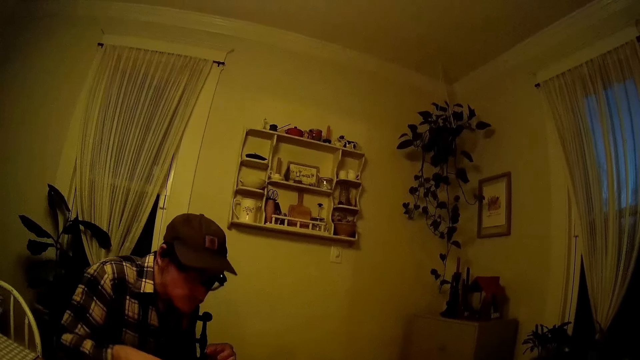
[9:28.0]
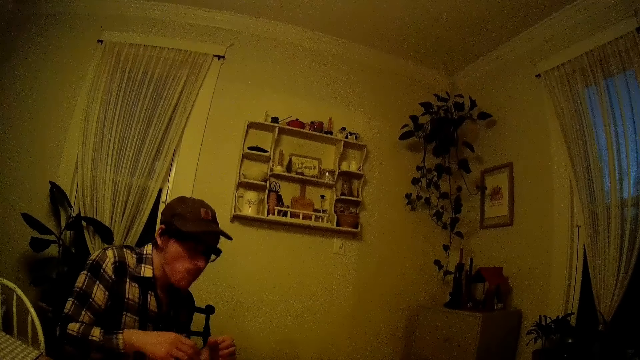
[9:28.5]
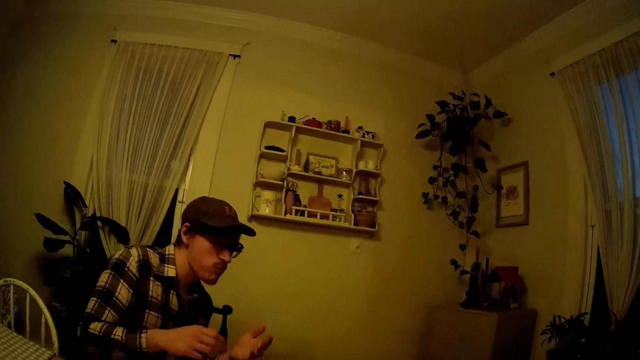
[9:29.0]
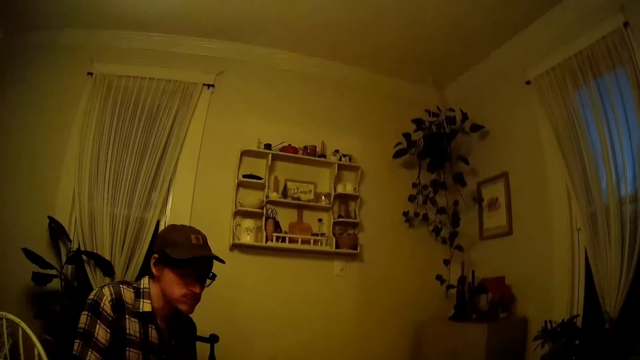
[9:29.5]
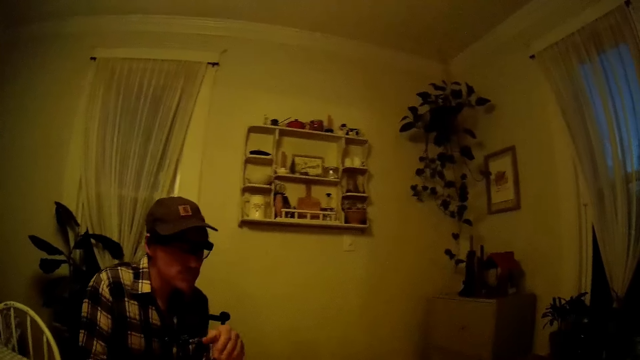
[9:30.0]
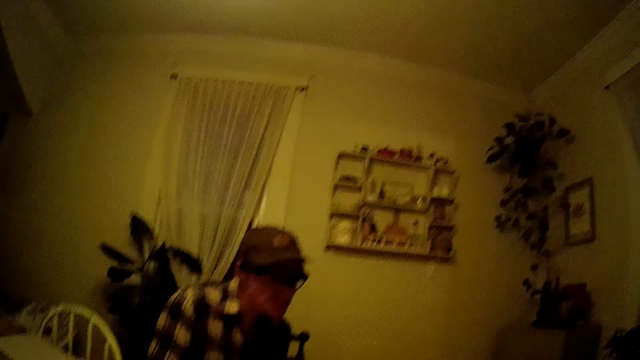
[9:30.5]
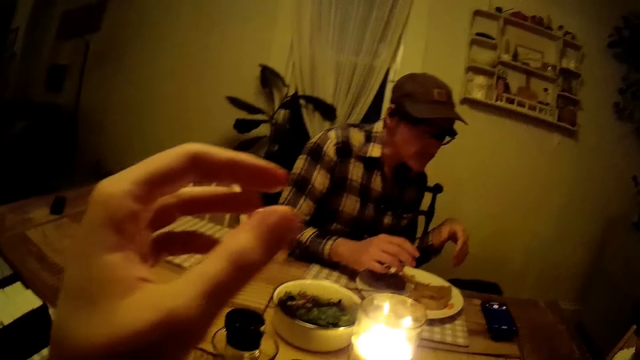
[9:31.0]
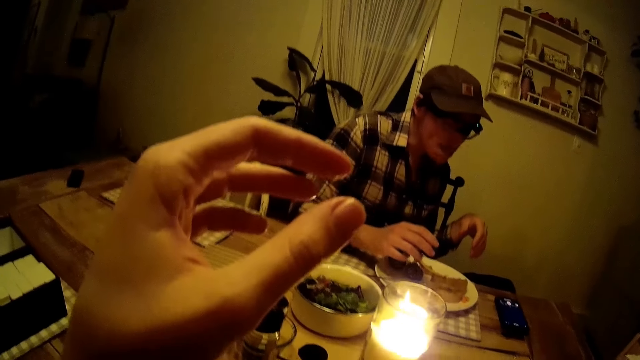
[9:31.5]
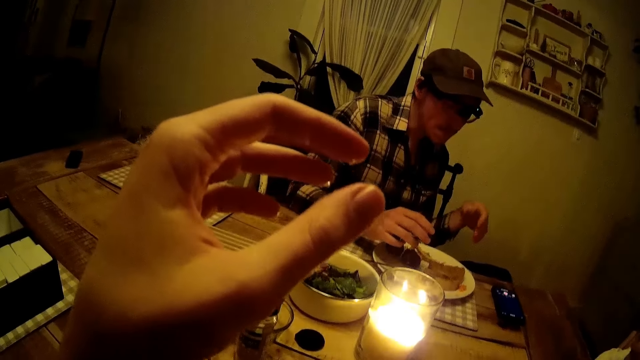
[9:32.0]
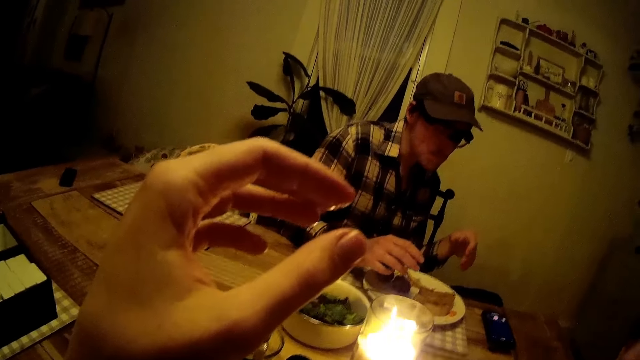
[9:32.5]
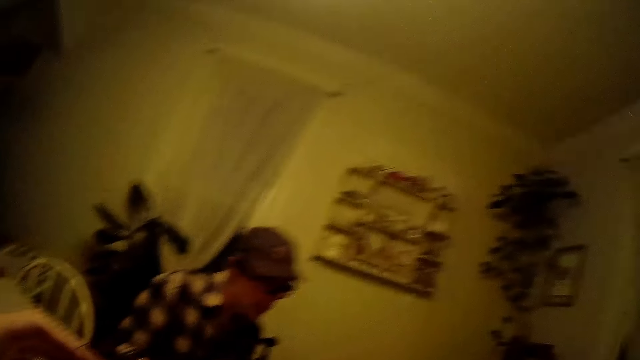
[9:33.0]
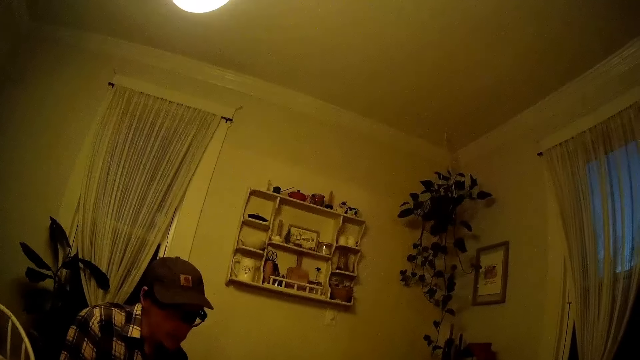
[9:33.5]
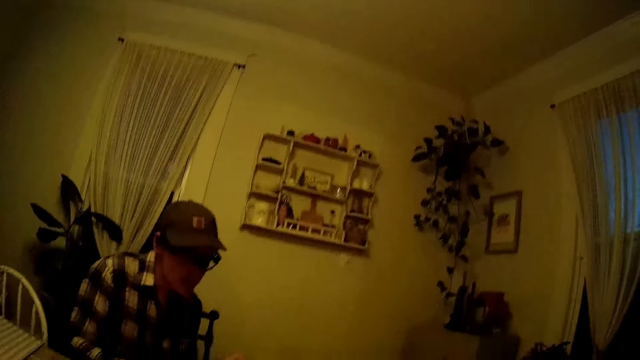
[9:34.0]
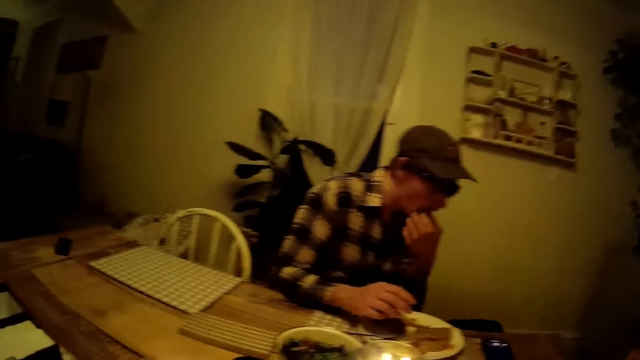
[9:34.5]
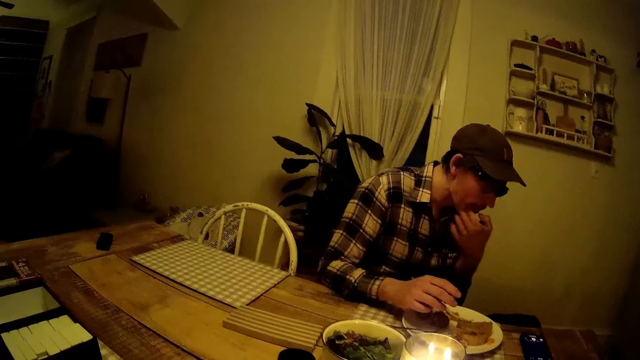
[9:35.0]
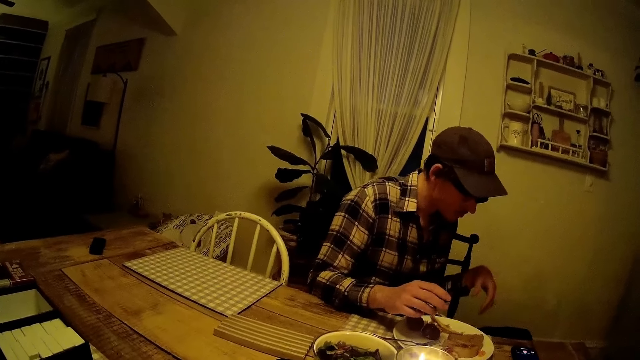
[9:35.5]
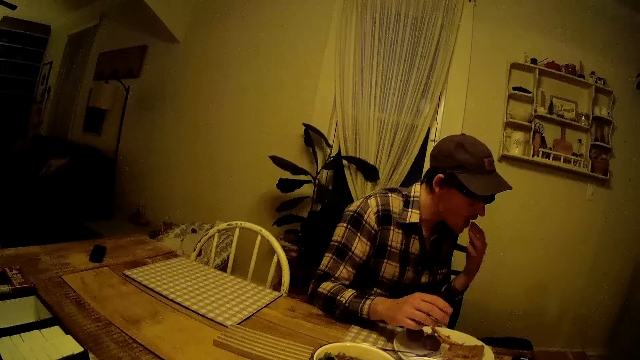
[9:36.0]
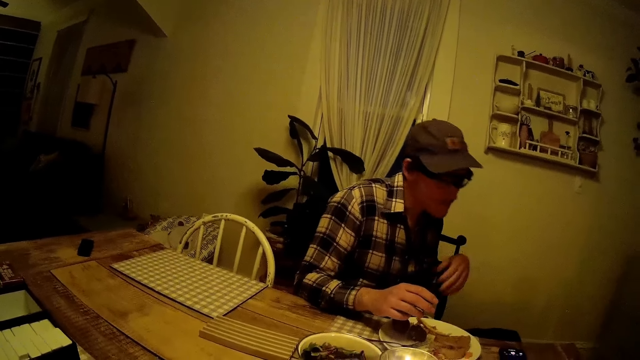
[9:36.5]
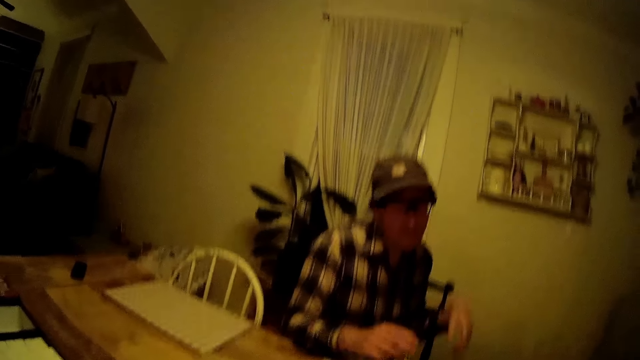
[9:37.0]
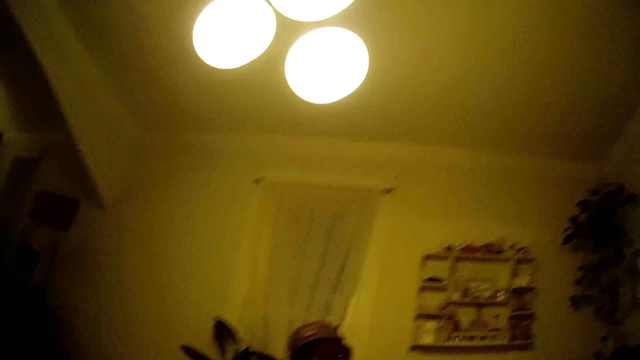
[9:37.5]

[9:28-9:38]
The camera wearer lifts her left hand. The man licks his left fingers.

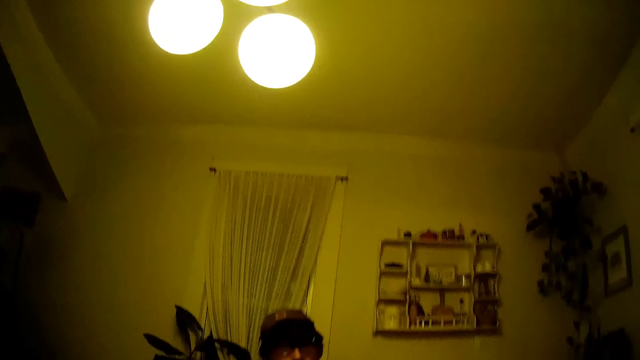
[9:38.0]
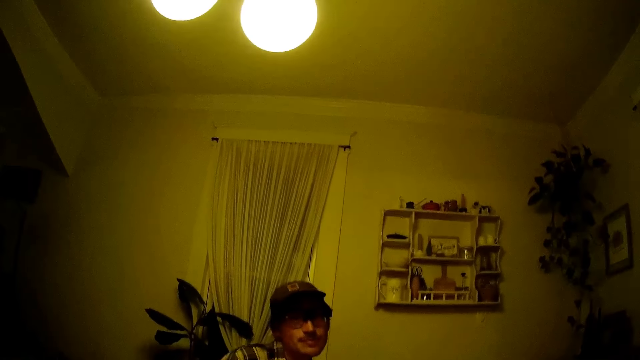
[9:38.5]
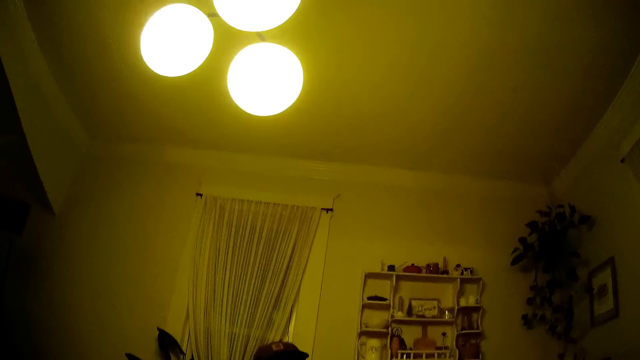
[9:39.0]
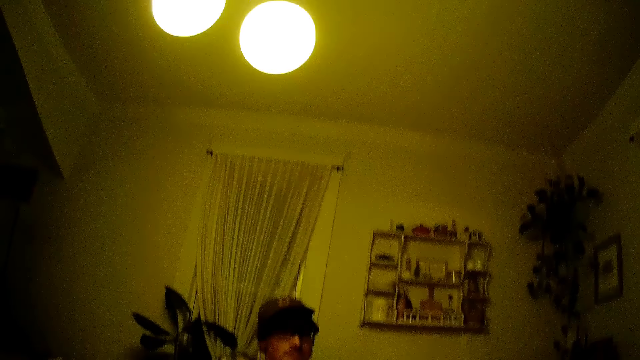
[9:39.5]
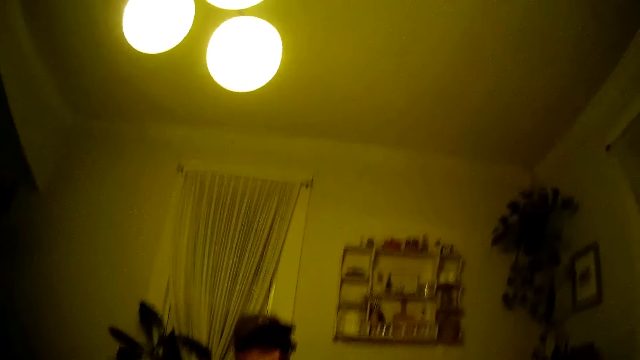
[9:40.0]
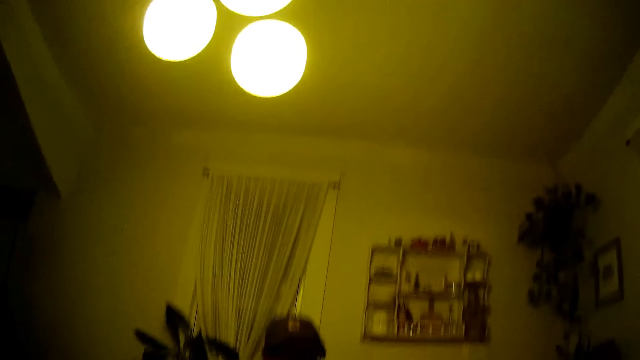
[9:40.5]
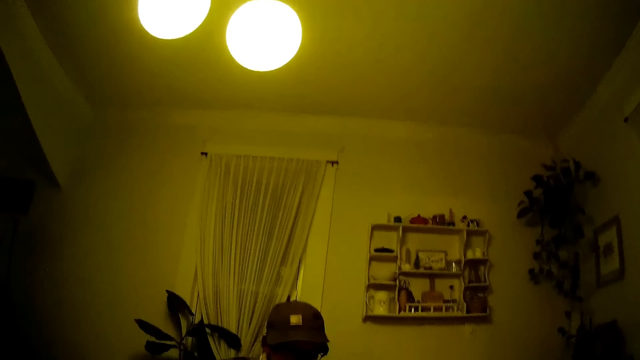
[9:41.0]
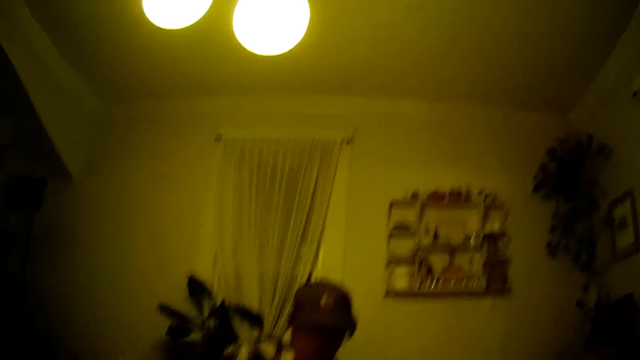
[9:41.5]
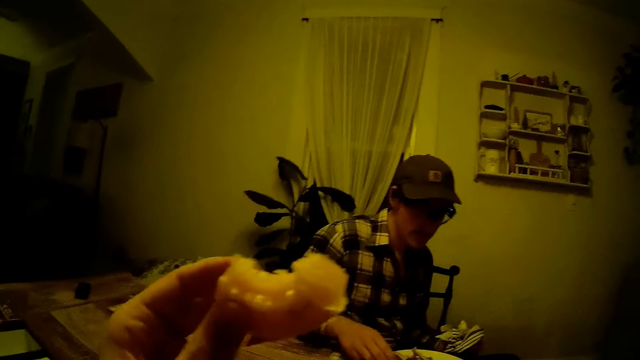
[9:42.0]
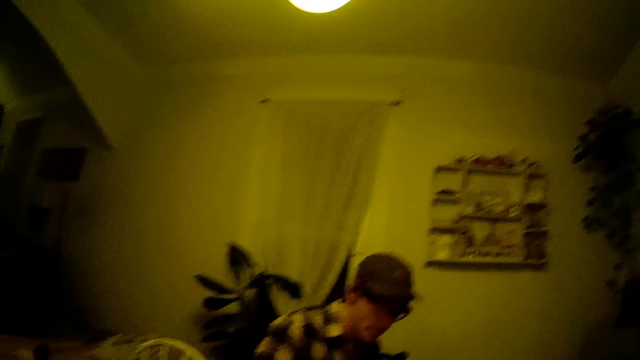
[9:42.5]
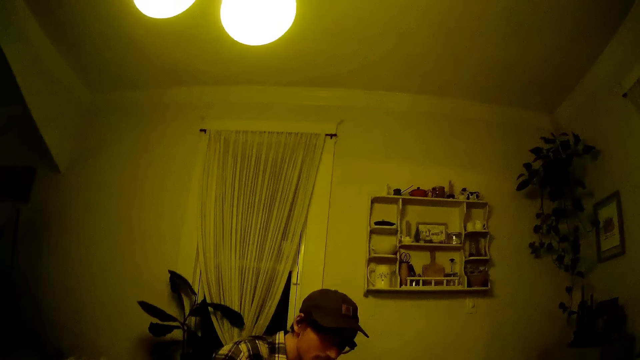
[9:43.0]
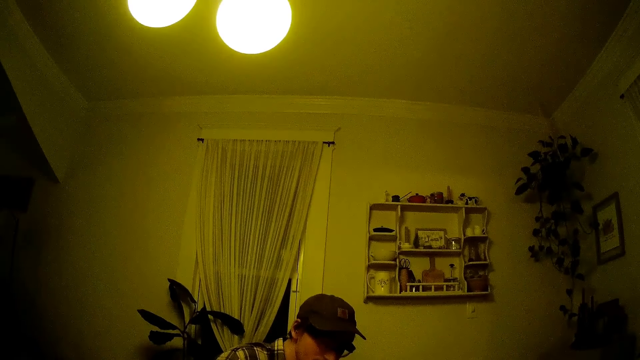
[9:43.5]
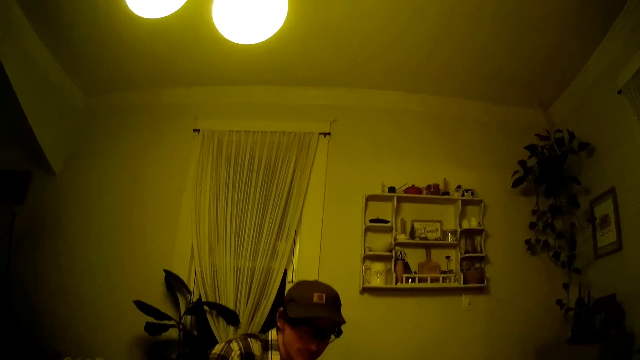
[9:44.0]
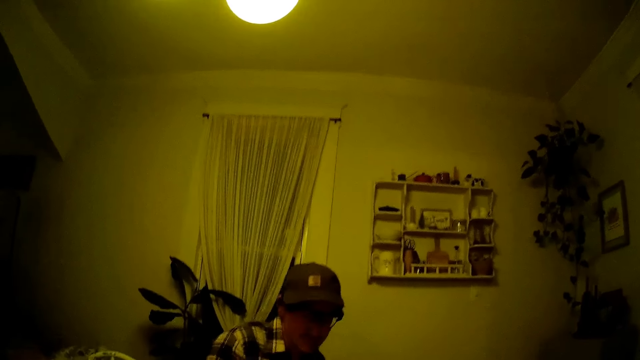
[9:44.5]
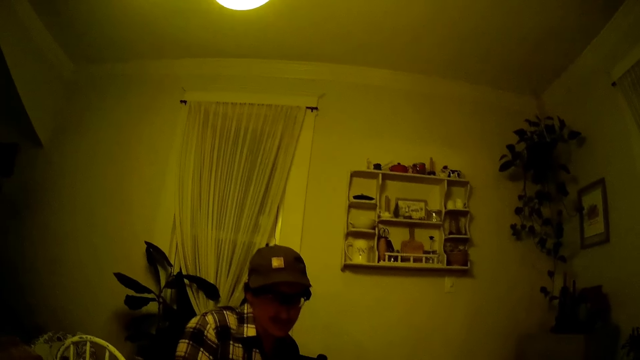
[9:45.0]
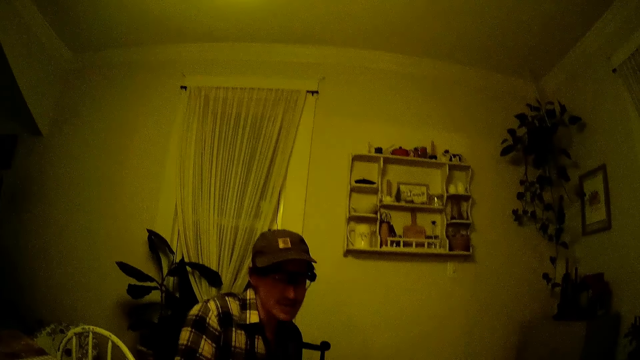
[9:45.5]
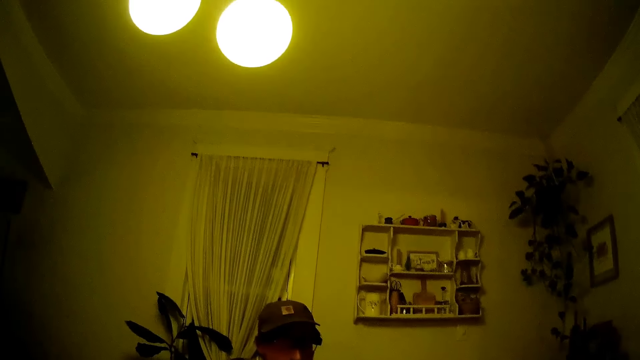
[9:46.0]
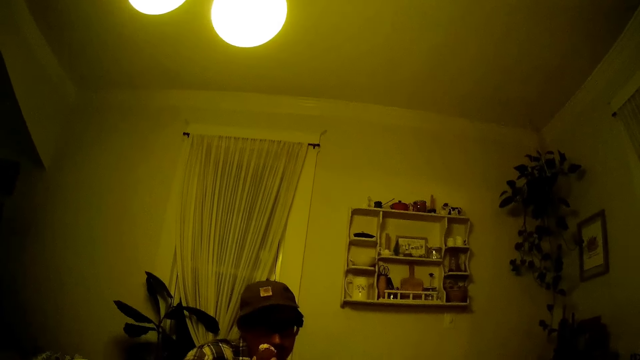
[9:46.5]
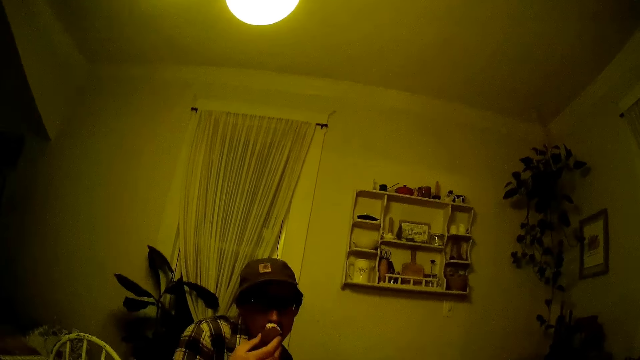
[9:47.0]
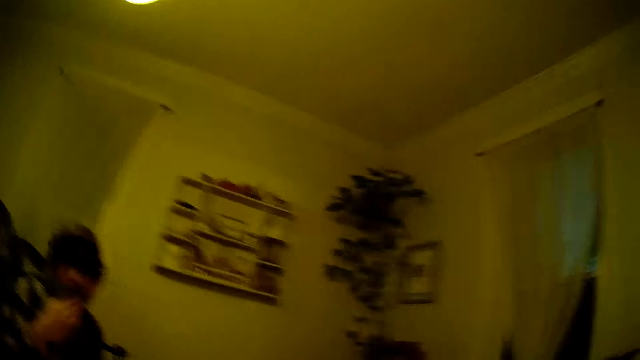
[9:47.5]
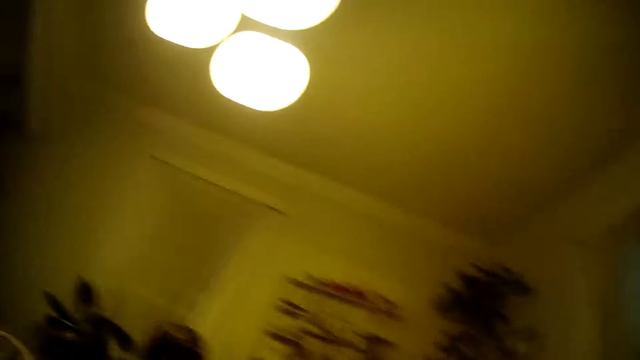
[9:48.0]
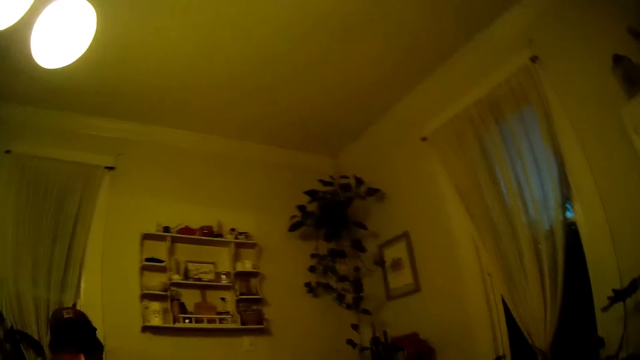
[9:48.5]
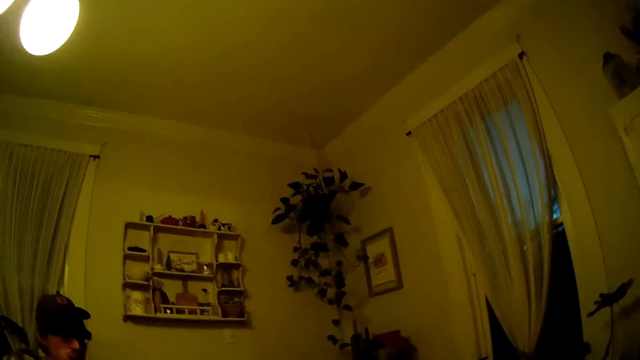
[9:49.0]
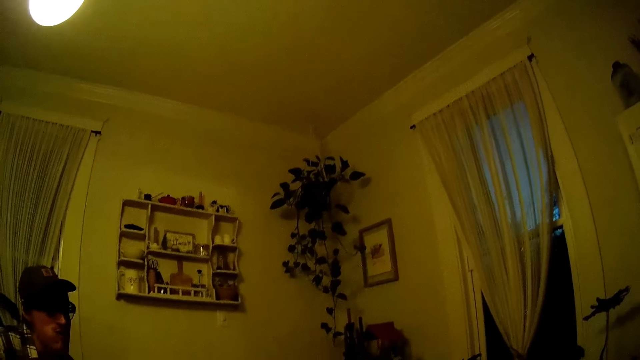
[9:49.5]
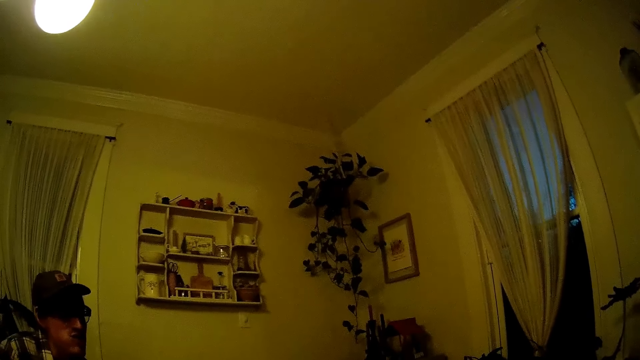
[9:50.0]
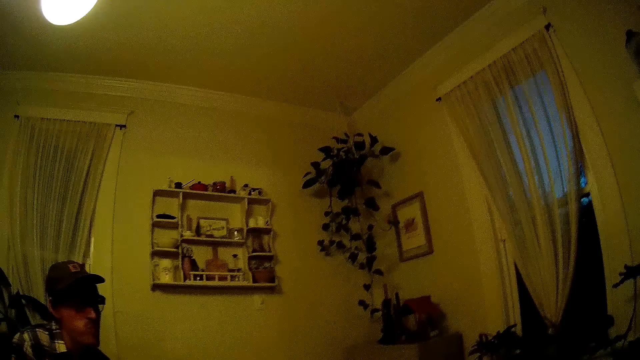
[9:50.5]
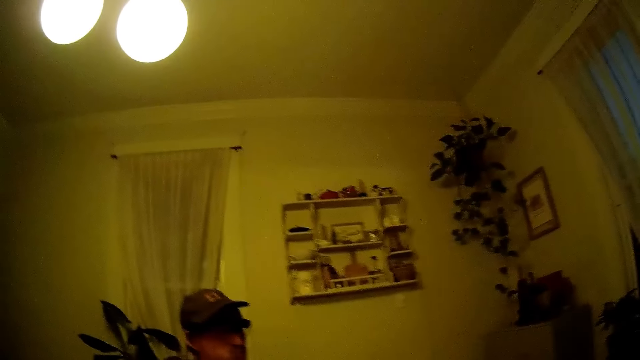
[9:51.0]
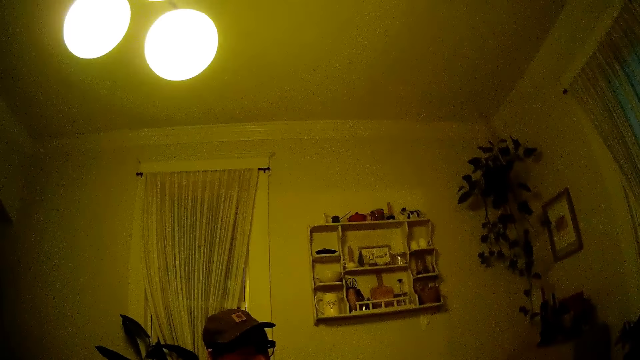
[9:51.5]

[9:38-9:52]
The camera wearer chews food. The camera wearer and a person converse.
